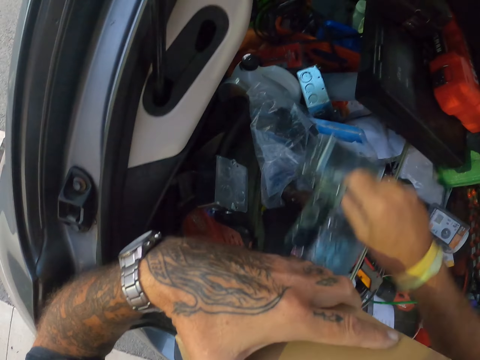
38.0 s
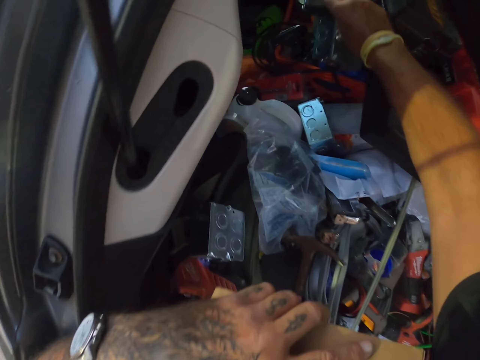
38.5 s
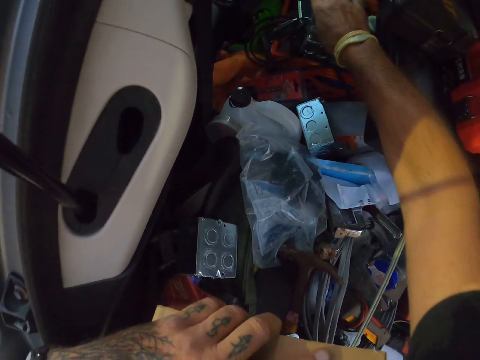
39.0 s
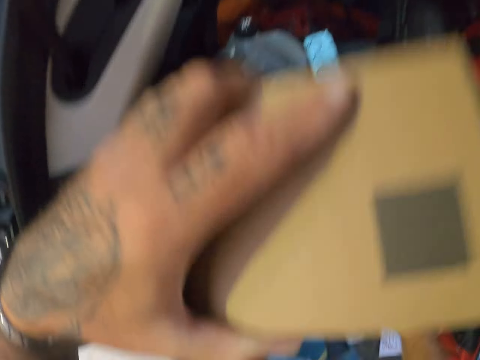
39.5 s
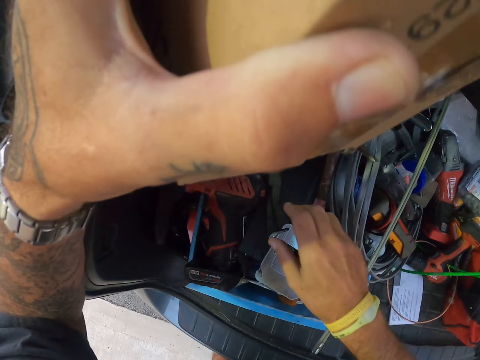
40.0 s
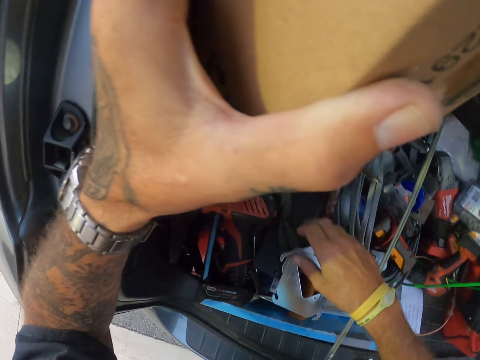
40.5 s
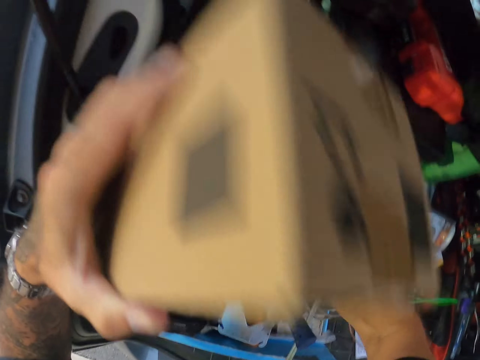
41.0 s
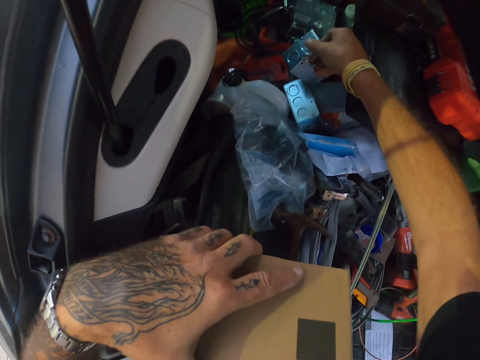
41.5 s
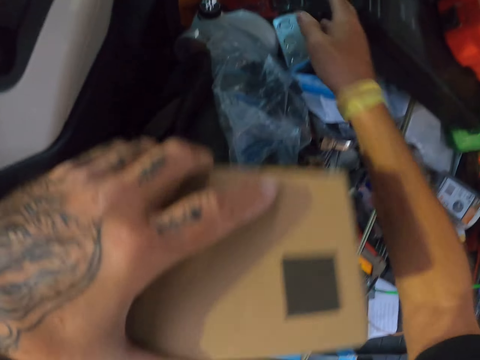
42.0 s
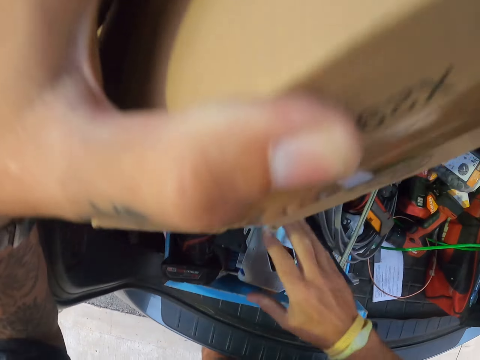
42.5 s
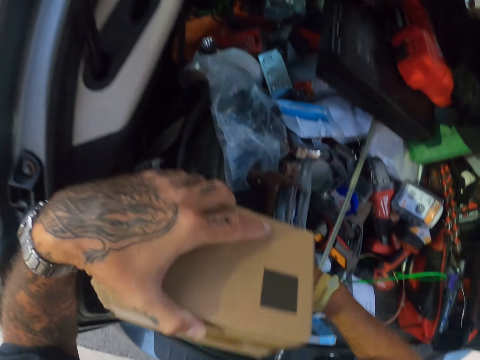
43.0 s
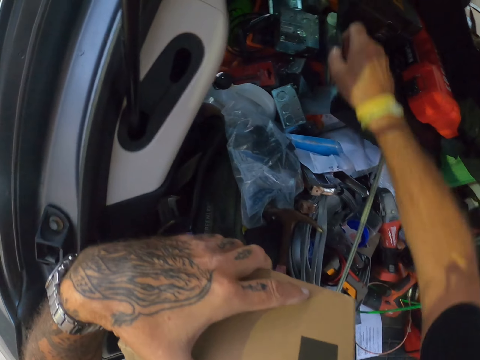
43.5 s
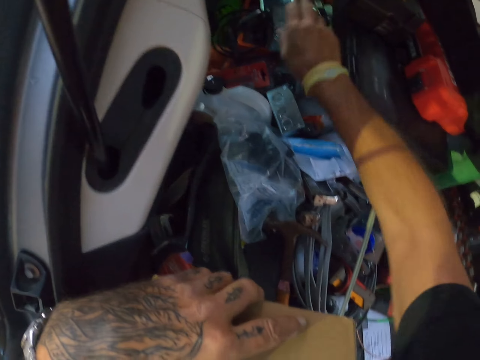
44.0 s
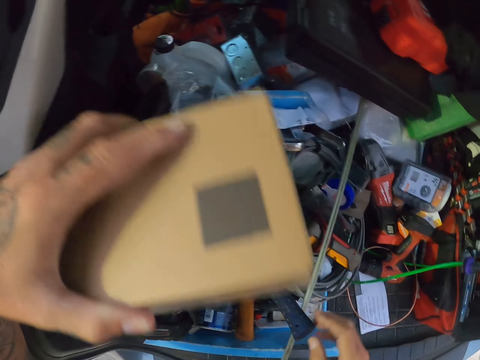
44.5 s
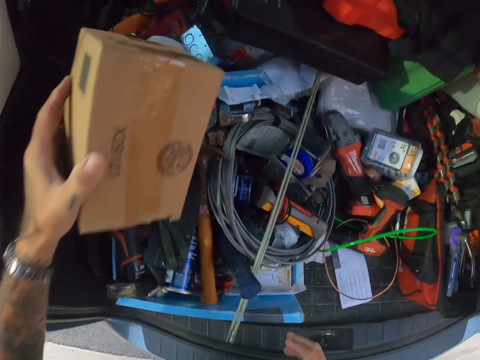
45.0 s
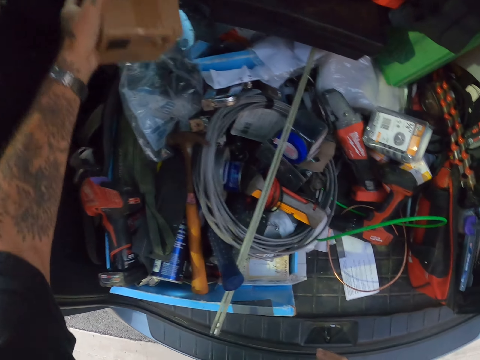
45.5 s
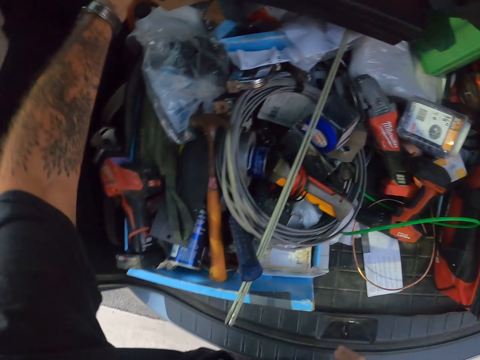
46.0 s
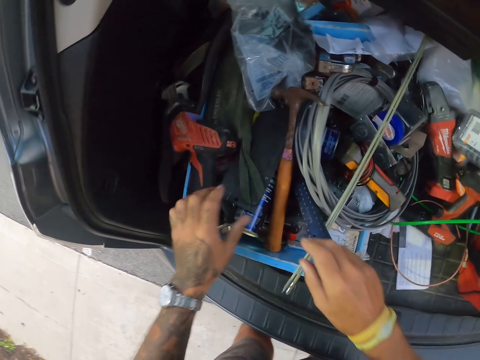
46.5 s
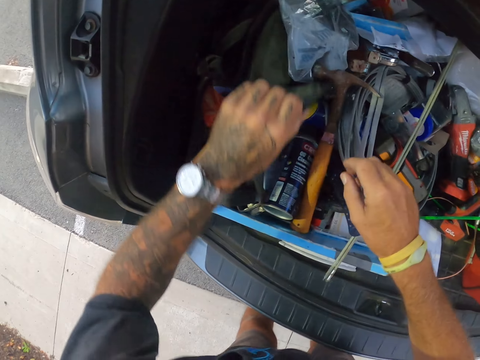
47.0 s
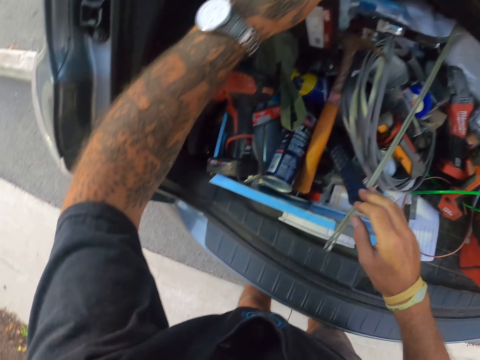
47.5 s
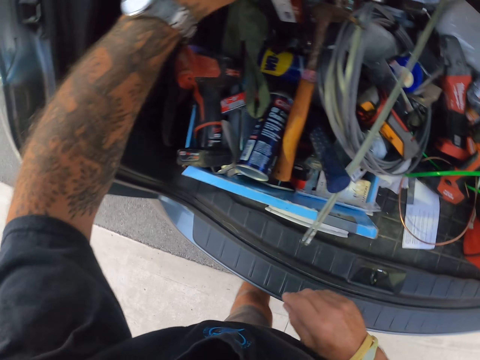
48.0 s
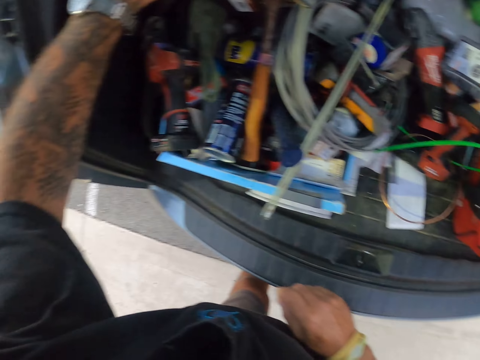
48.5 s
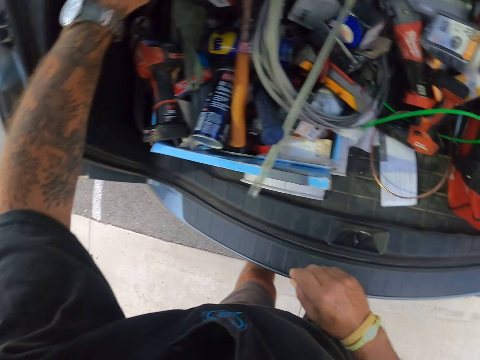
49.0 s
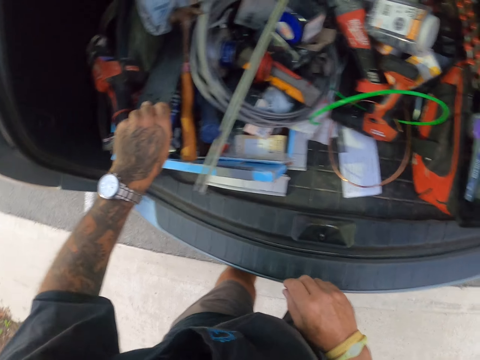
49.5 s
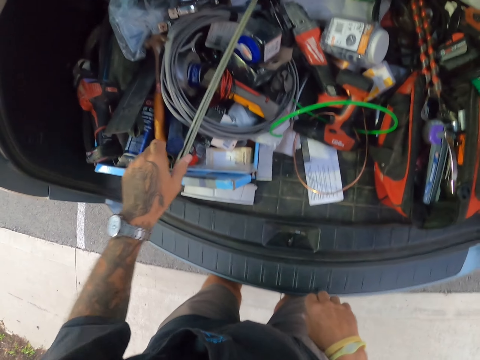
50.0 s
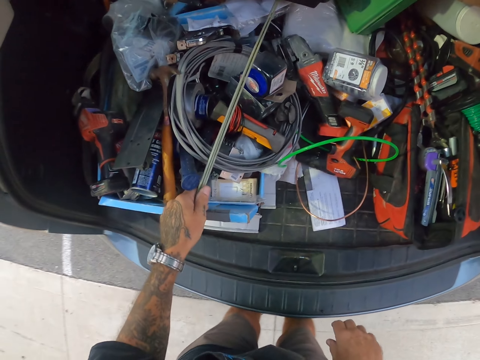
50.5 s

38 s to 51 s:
The camera wearer puts something in the boot. They put something in the boot again. They move the tools to the other places. They put the box in the boot. They look for something in the boot.

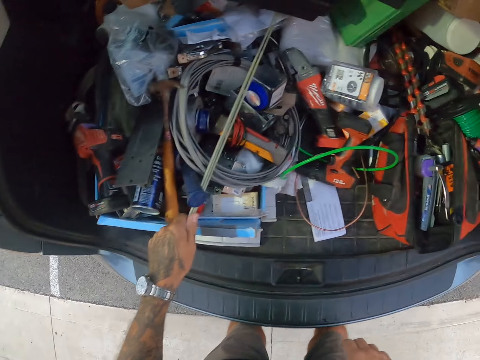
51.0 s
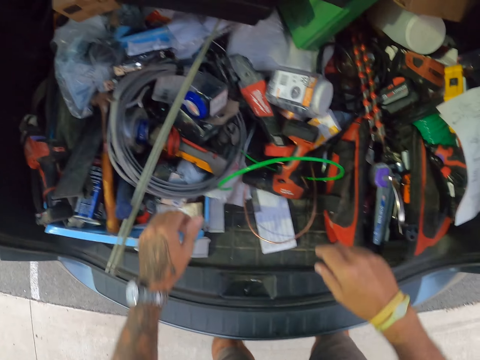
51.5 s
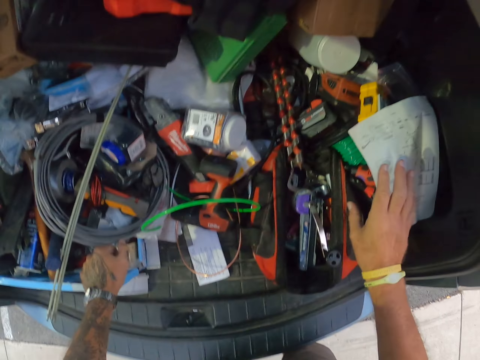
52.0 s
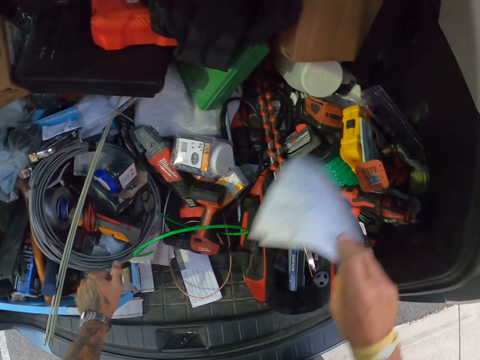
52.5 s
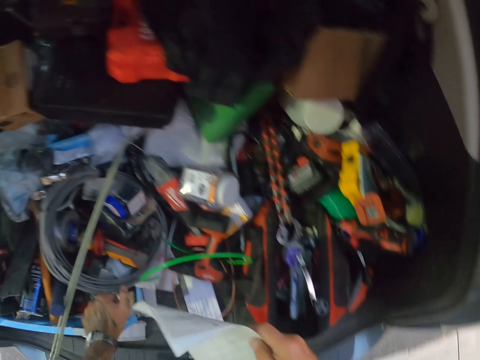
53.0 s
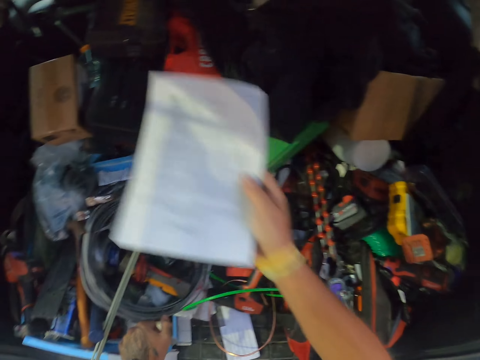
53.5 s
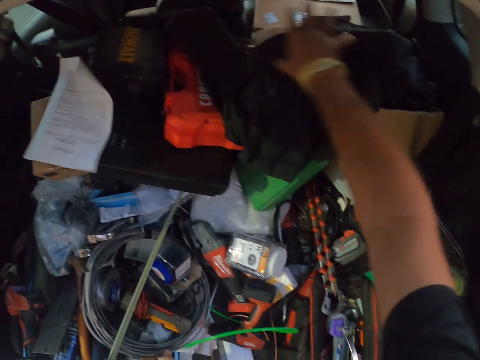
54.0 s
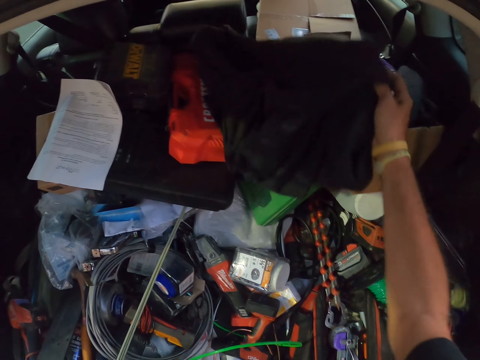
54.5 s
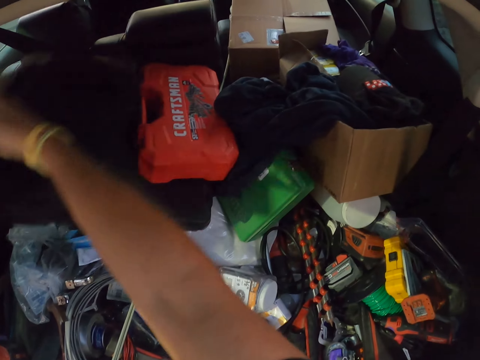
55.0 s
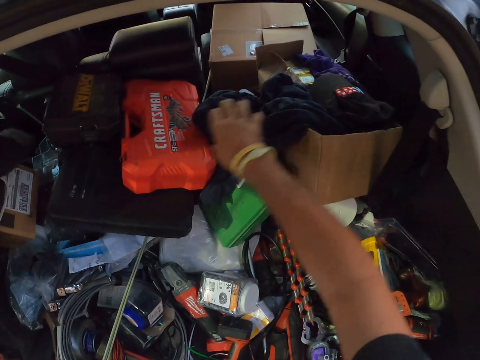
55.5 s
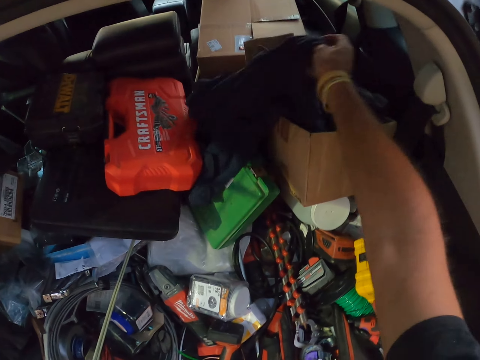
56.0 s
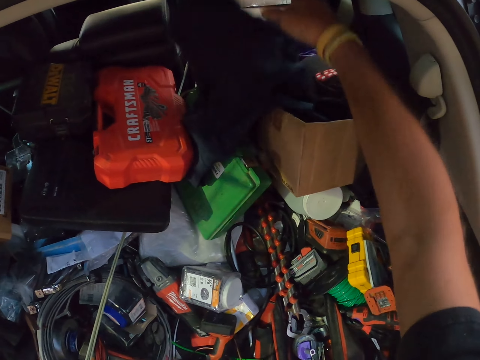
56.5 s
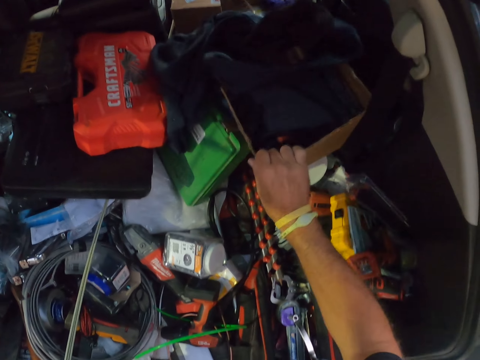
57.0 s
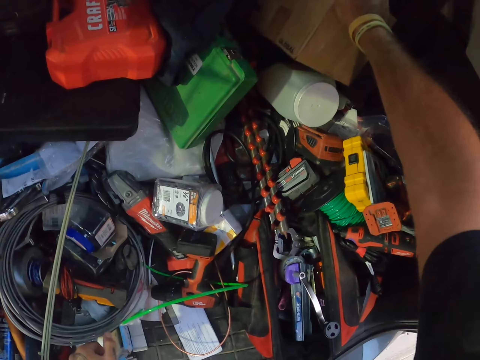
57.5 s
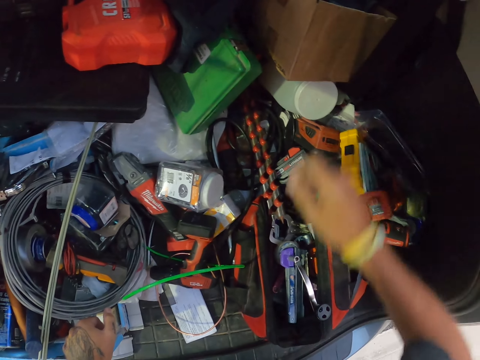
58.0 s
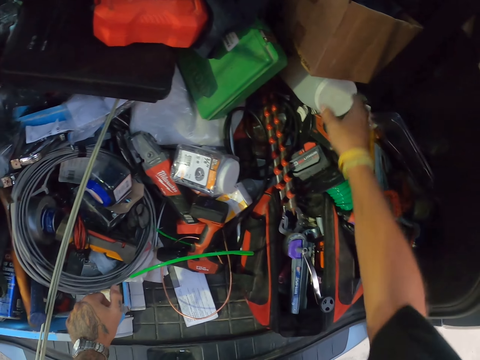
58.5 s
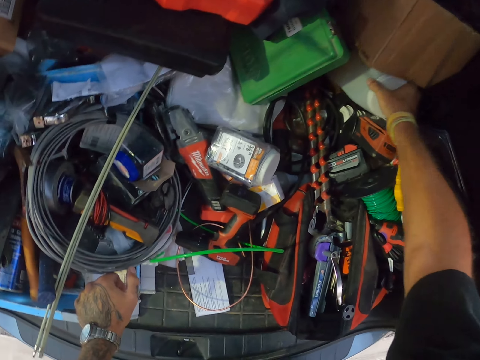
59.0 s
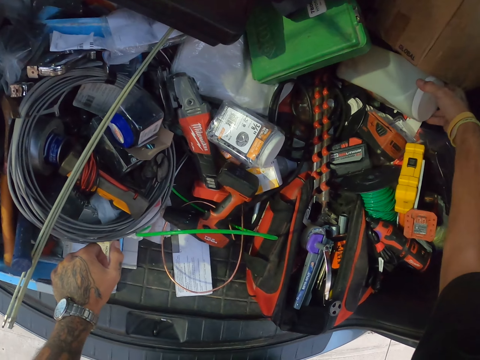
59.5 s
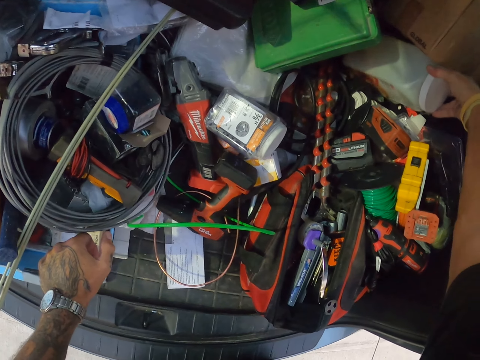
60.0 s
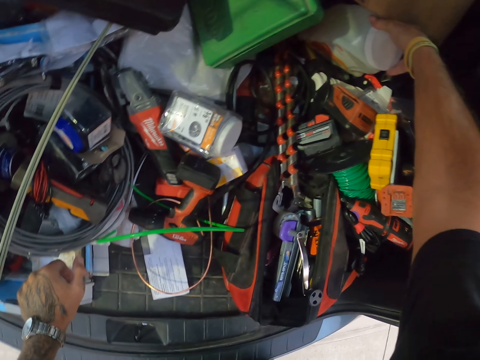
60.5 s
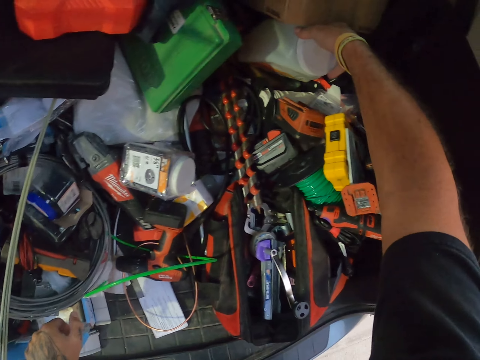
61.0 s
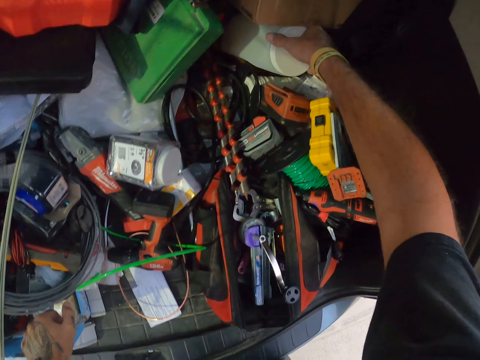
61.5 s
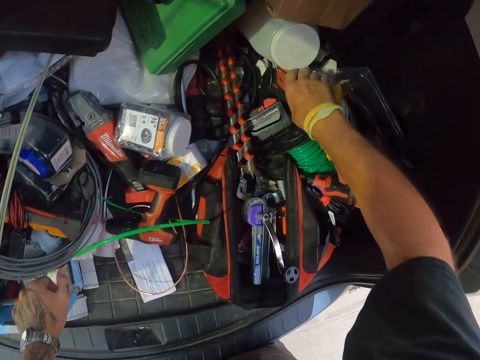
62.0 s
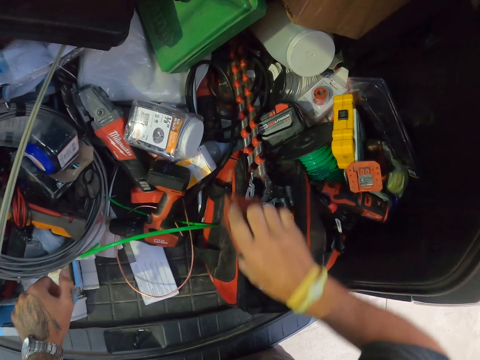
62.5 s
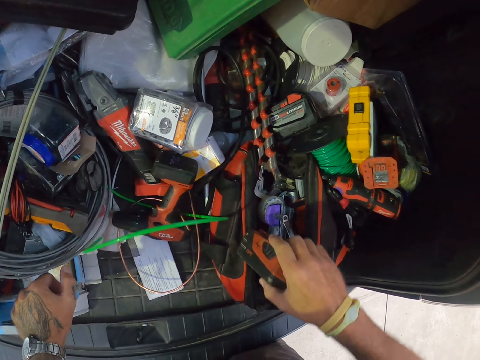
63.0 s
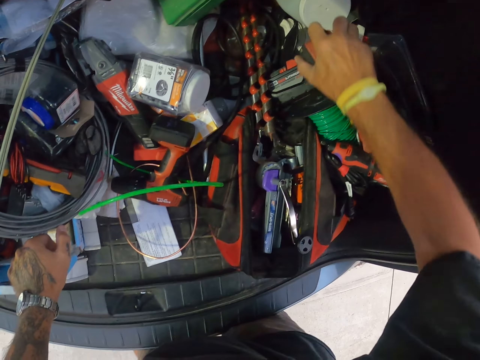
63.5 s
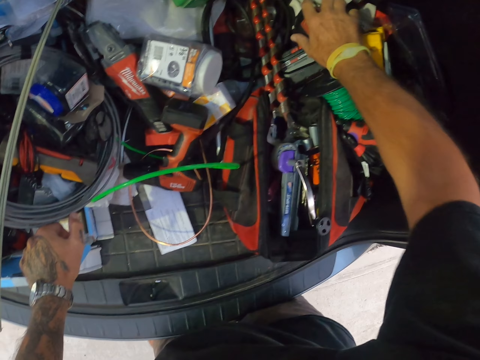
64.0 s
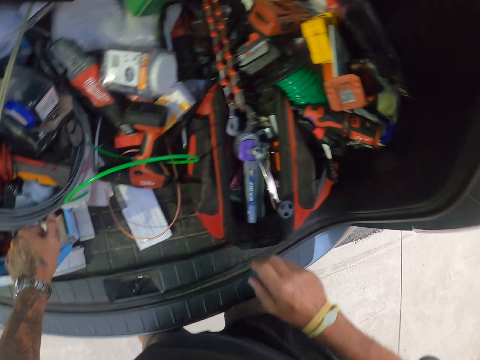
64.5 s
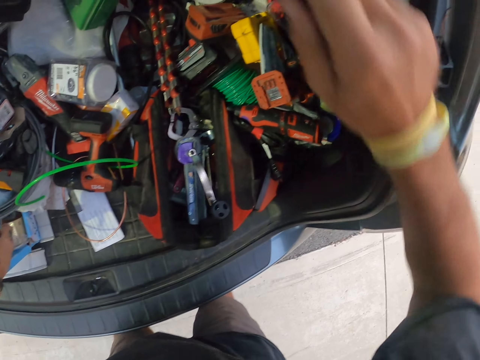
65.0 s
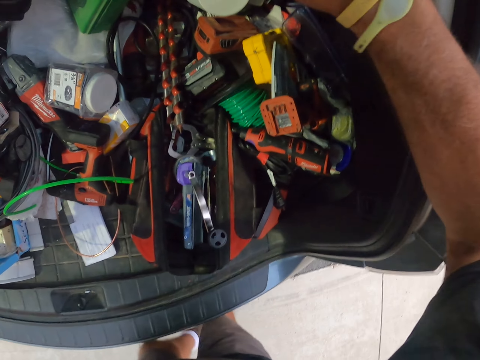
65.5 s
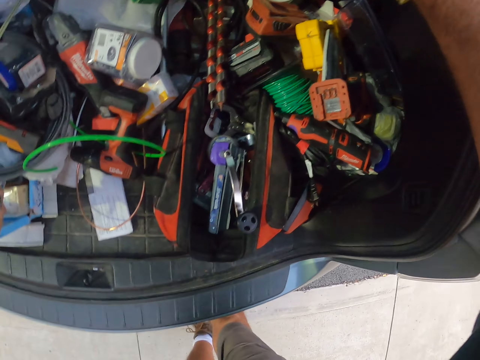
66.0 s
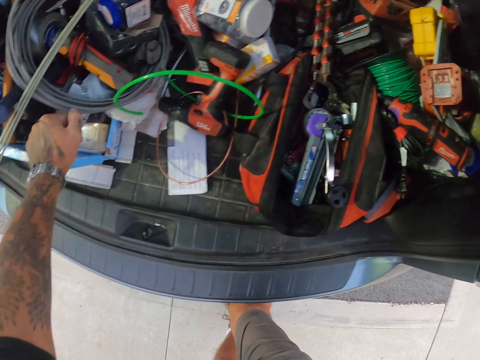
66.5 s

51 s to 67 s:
The camera wearer takes the paper. They put the paper to the other side. They move the jacket to the place. They look at the plastic container. They move their hand on the tools in the car.
